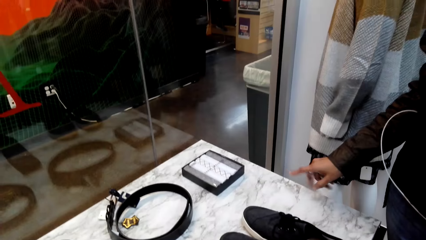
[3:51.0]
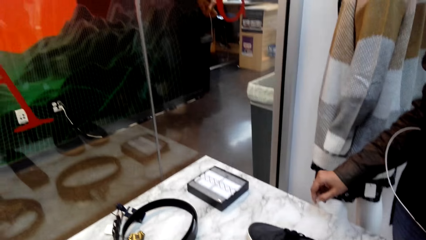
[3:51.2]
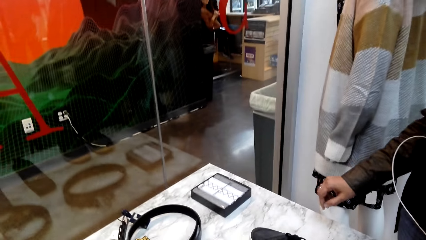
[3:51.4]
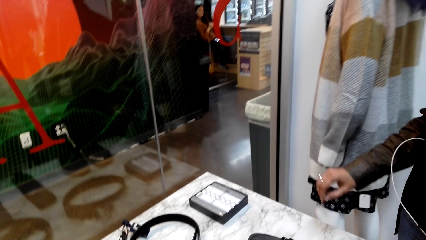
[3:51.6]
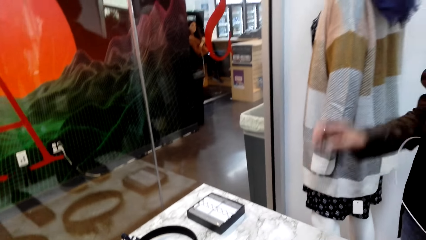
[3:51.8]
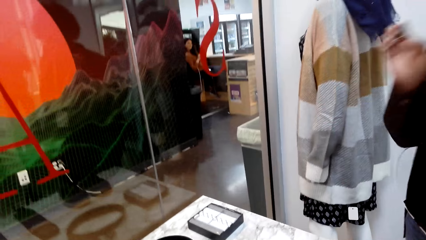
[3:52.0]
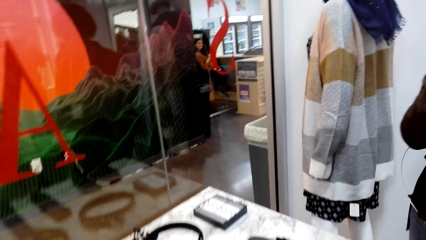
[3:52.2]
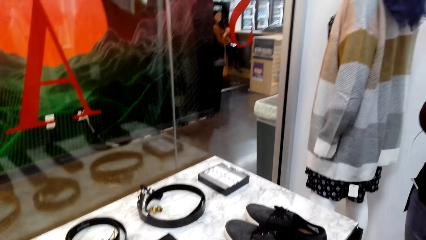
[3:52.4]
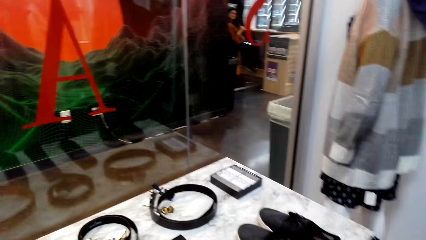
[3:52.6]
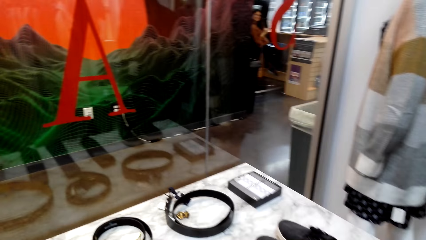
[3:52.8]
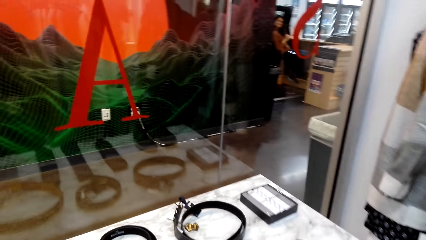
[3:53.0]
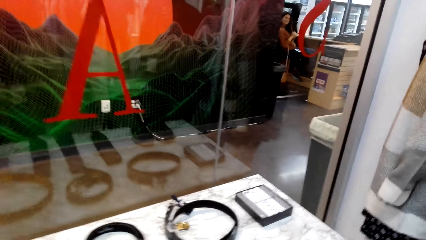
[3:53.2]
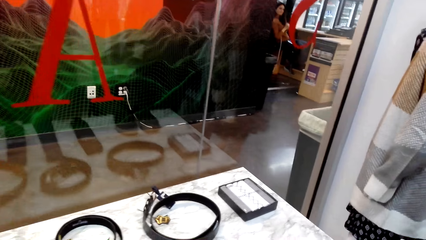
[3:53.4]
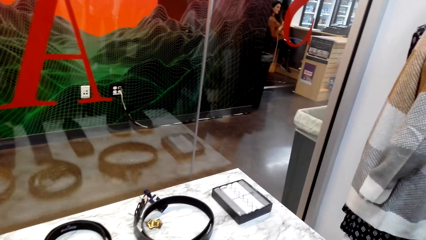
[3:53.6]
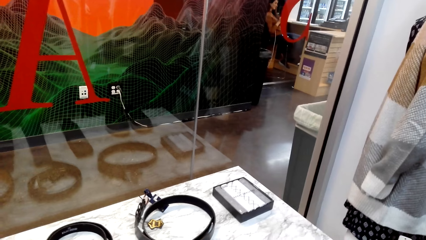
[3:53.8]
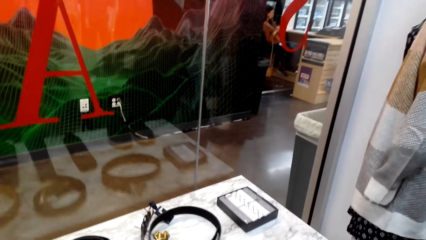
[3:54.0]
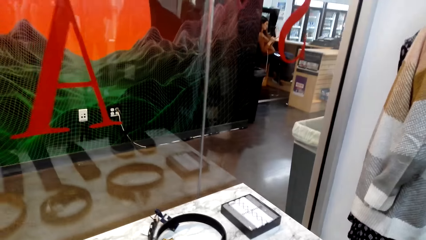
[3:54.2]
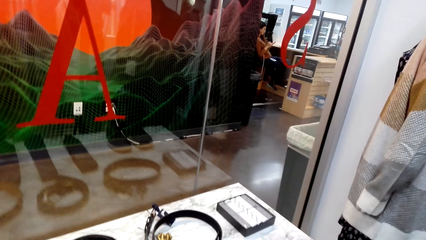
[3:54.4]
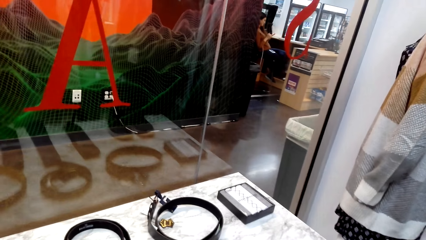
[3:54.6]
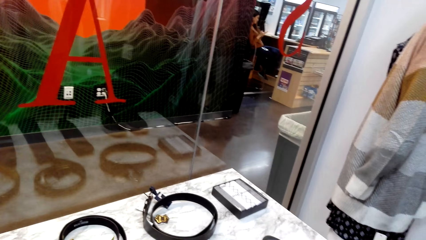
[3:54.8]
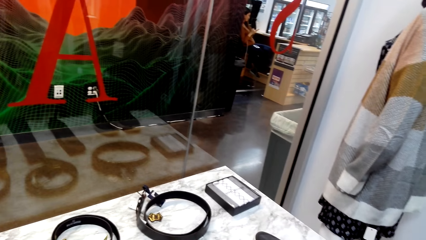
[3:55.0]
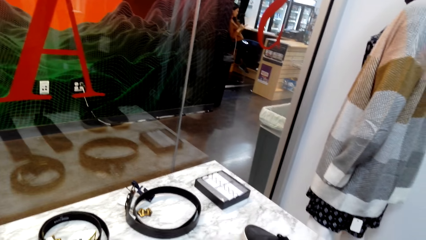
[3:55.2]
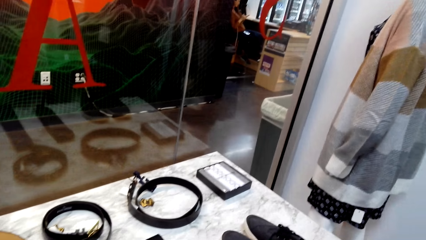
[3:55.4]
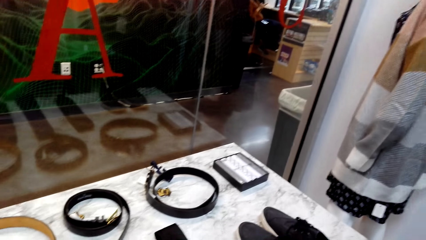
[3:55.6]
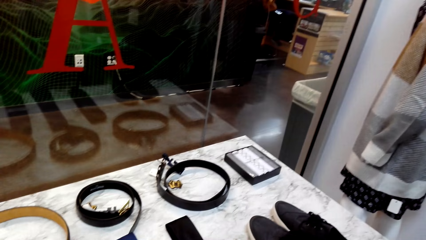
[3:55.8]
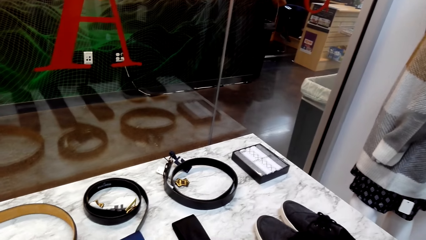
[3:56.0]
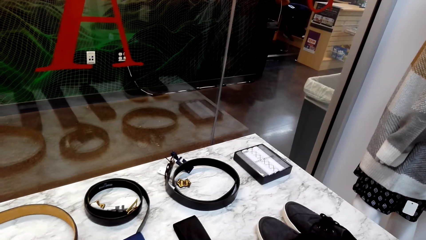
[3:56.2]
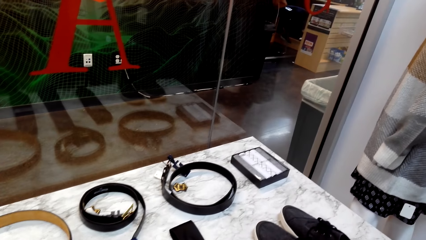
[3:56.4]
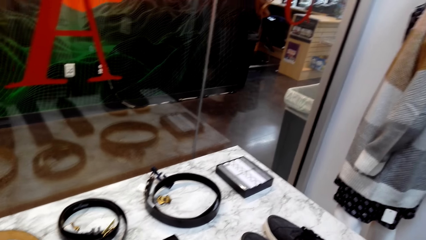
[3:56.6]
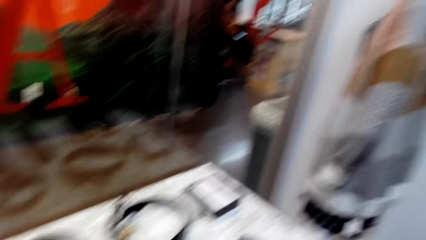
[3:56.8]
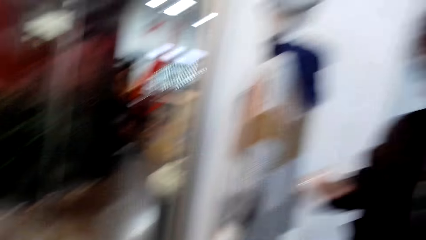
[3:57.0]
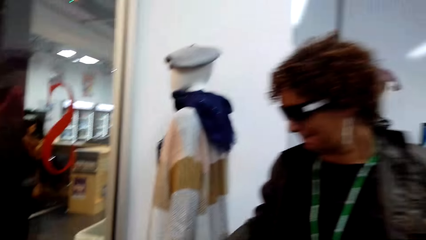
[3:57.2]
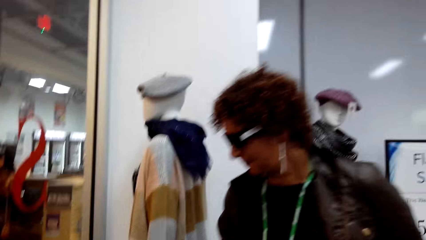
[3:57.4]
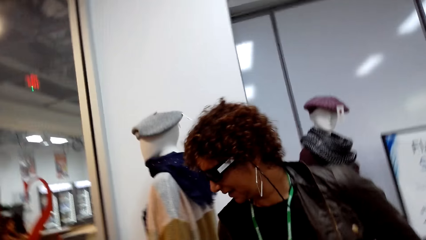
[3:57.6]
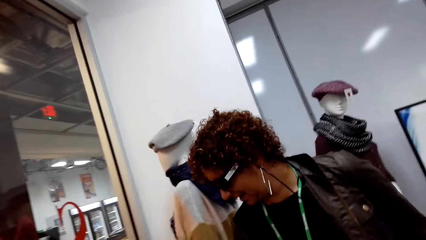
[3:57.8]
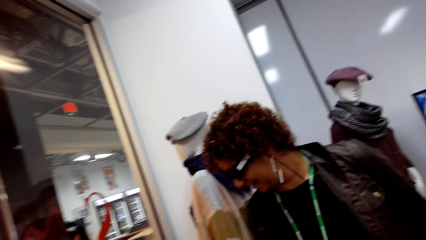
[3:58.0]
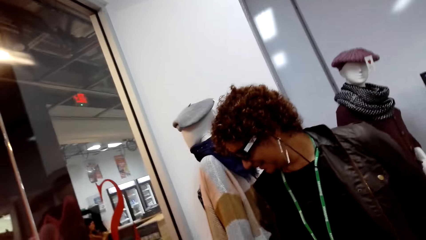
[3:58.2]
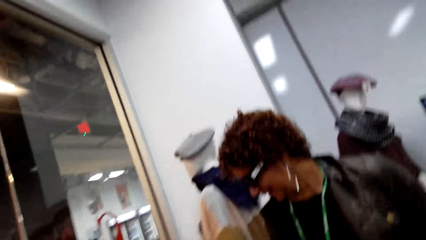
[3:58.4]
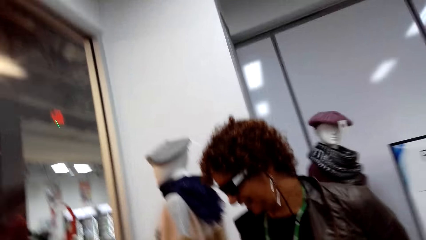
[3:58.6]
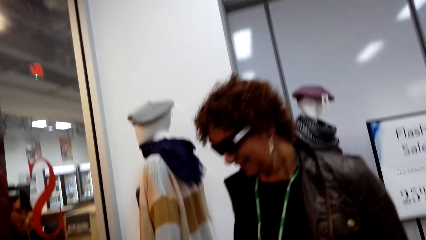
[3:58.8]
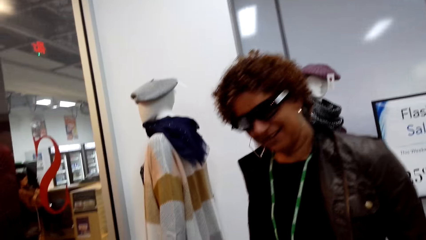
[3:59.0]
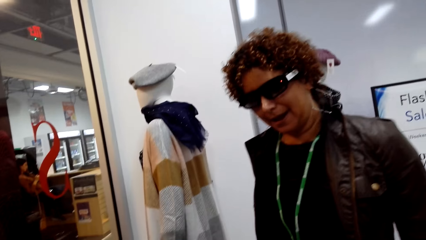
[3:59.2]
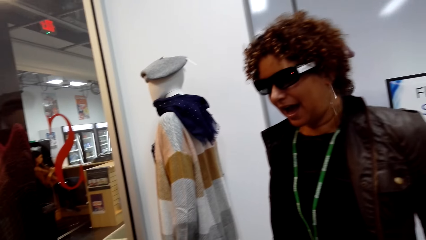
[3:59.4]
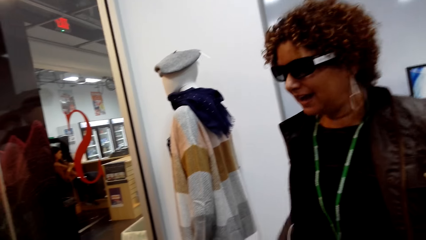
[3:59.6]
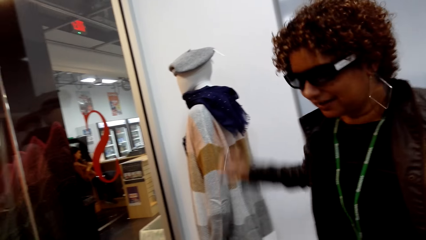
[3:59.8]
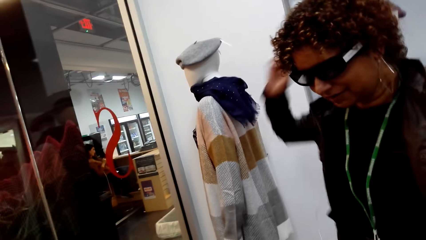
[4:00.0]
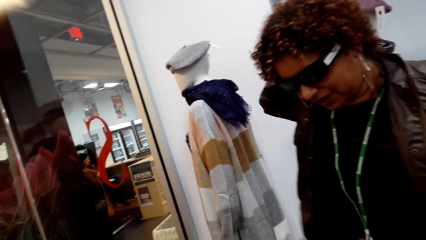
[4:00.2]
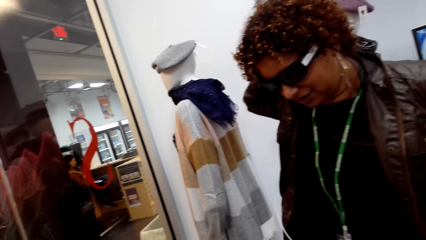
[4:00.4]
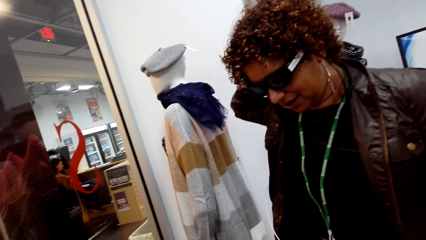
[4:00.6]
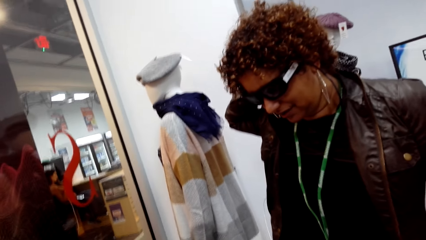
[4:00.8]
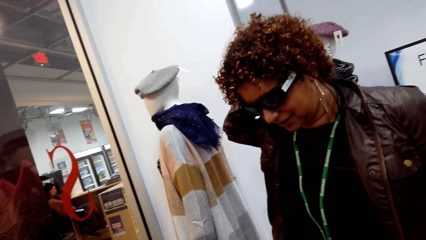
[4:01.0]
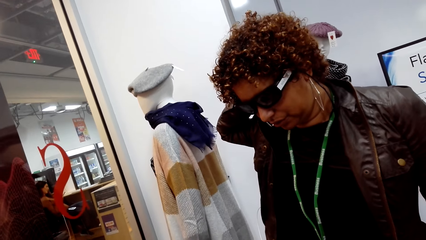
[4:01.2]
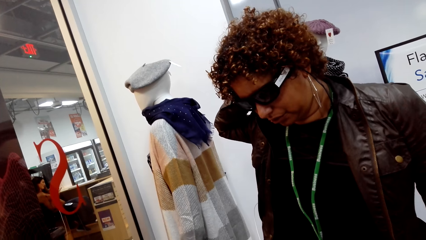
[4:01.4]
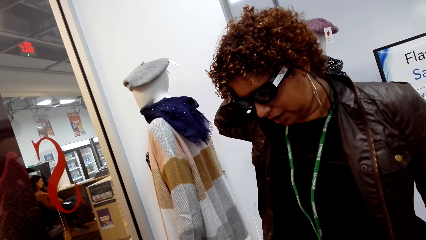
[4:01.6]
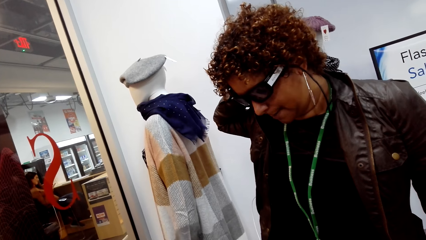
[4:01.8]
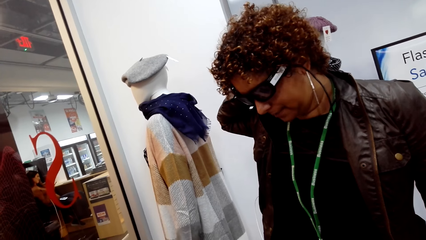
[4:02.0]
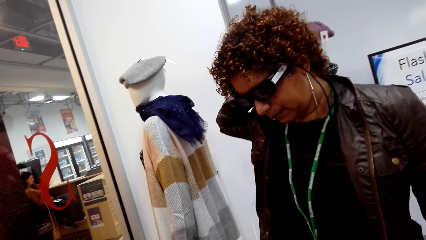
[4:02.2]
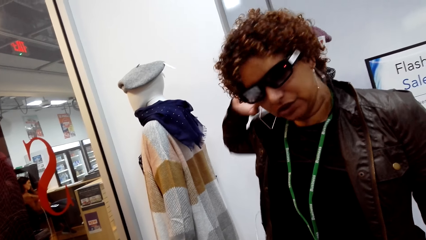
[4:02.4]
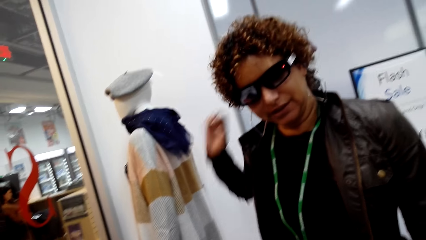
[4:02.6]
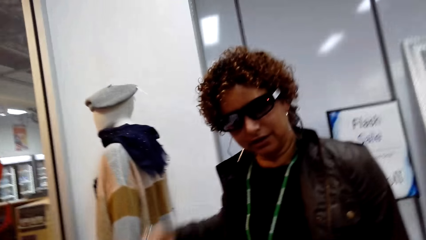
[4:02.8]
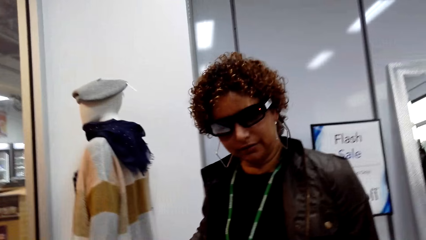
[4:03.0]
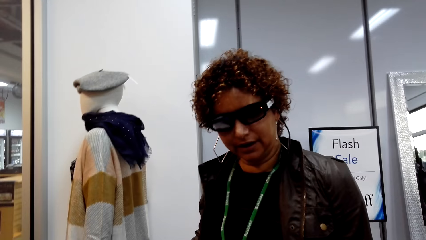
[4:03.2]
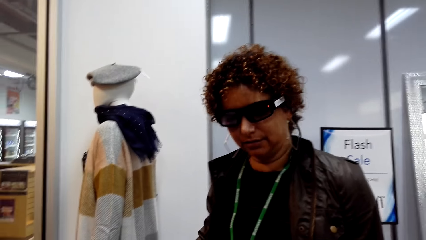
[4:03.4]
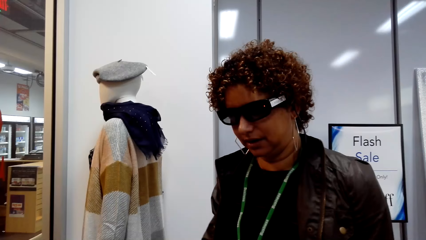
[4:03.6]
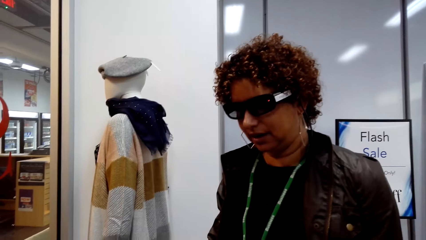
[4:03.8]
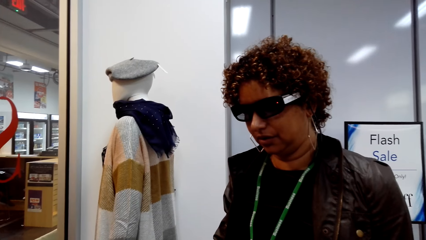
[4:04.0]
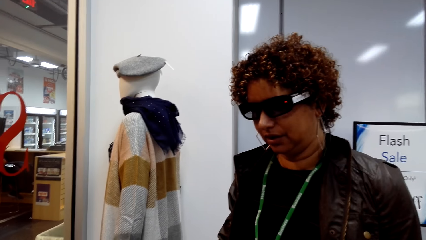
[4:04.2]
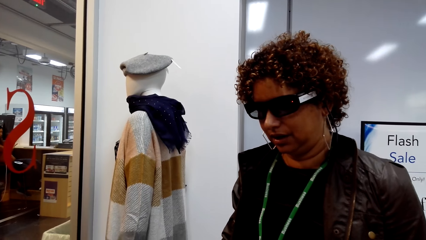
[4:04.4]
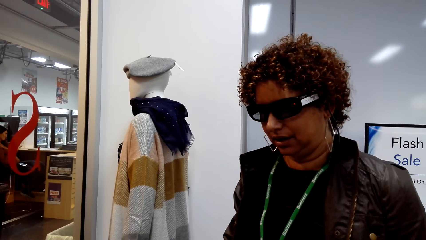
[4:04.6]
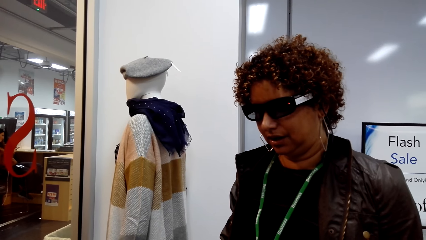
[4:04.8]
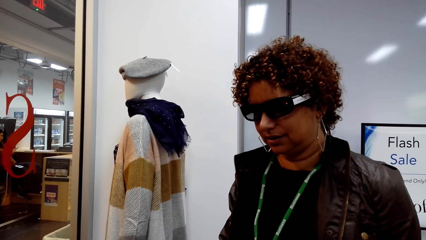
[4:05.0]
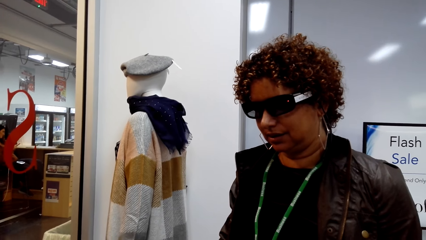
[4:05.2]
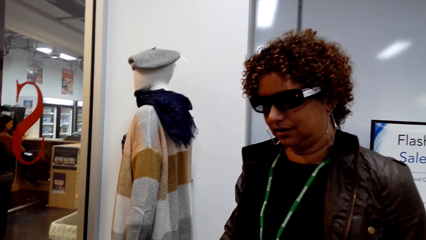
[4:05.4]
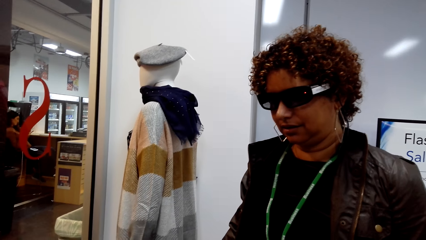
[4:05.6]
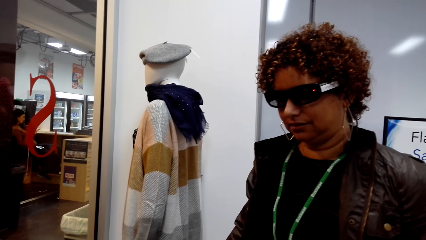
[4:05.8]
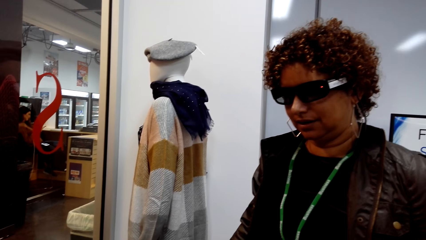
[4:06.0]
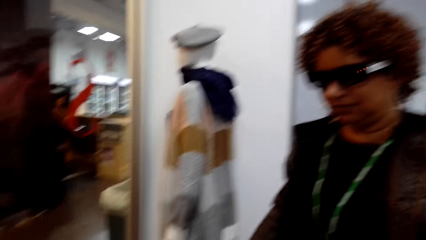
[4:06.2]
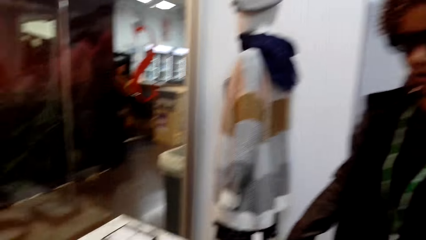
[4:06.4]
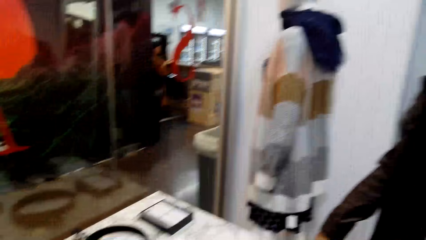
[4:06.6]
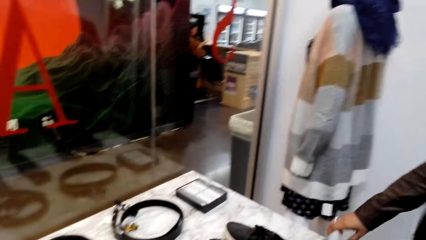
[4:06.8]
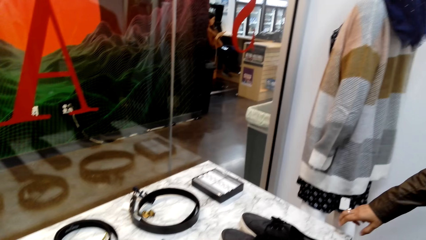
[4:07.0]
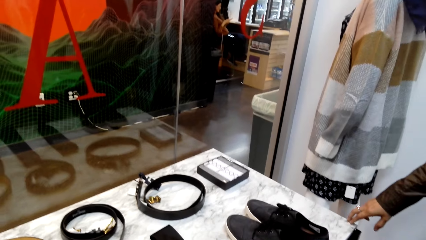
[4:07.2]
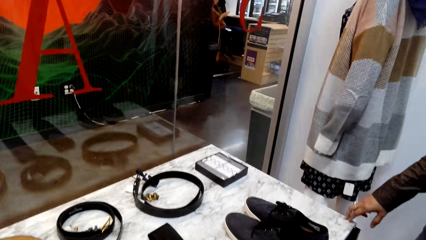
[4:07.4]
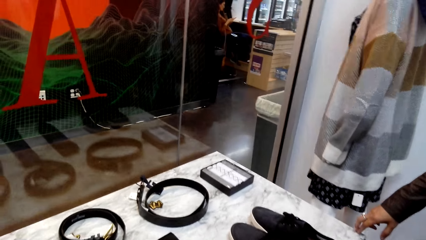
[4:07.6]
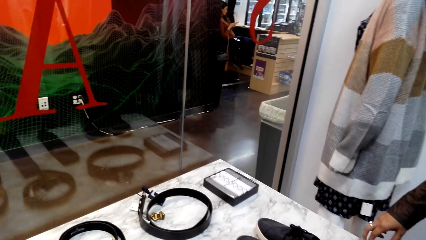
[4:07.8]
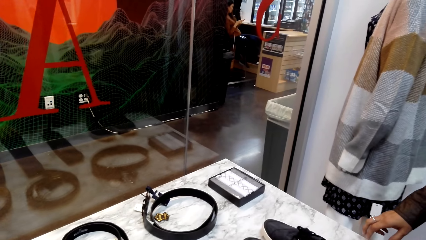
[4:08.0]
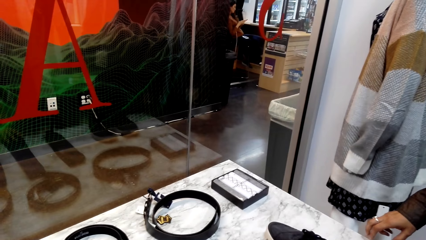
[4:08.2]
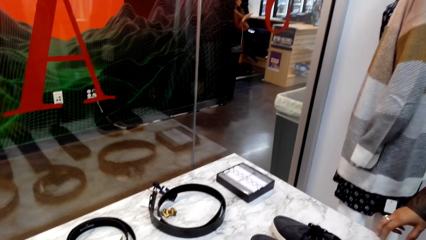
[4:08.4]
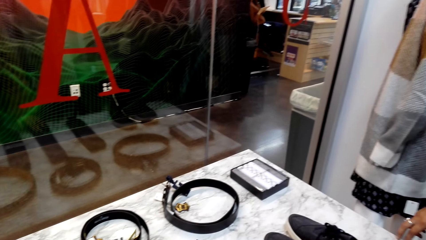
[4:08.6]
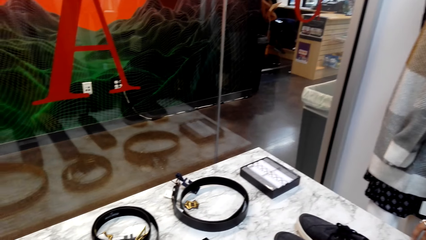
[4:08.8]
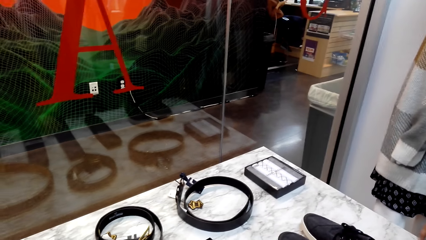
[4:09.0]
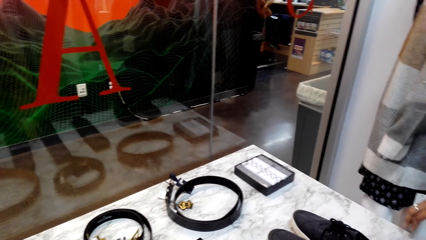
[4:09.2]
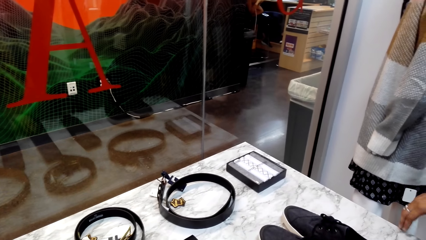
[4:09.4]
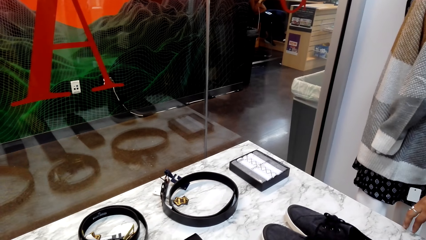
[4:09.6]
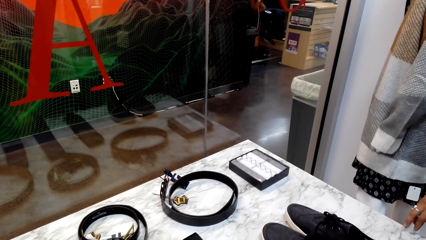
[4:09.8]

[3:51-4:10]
A woman holds a head. The camera wearer talks to the woman.
